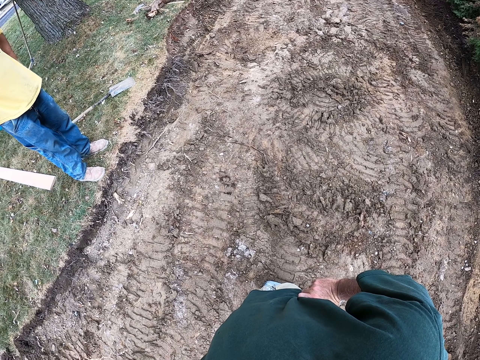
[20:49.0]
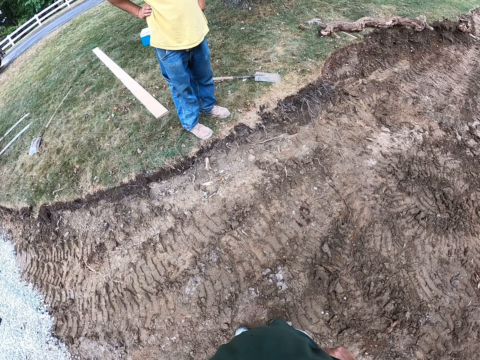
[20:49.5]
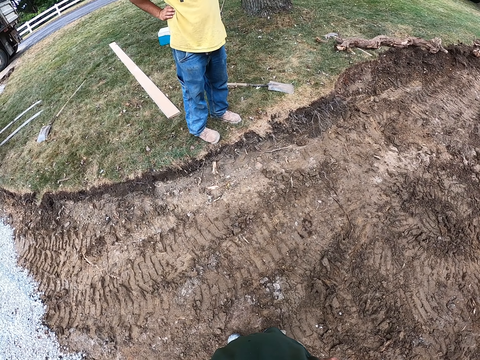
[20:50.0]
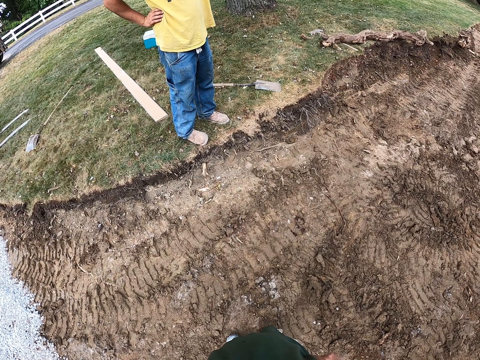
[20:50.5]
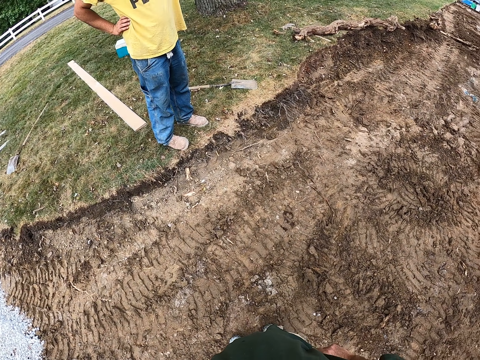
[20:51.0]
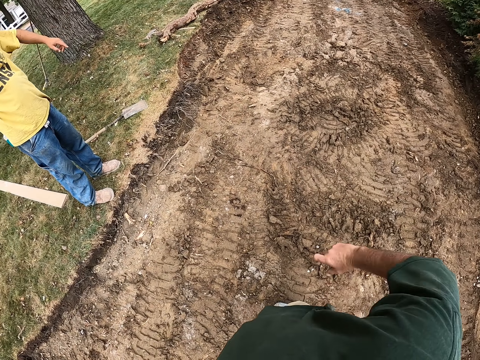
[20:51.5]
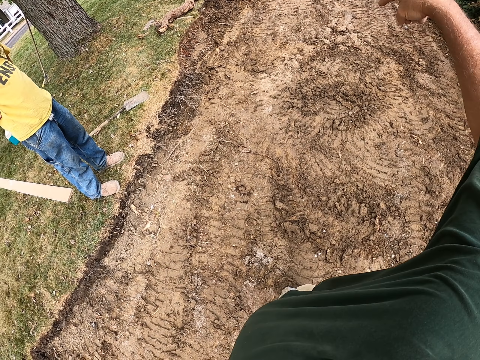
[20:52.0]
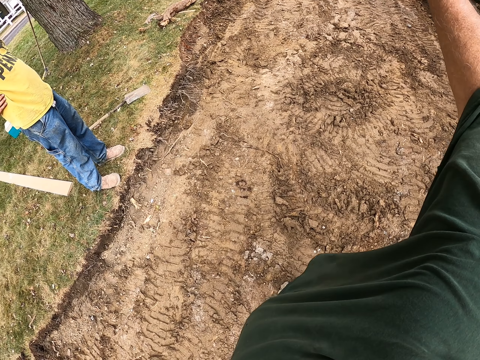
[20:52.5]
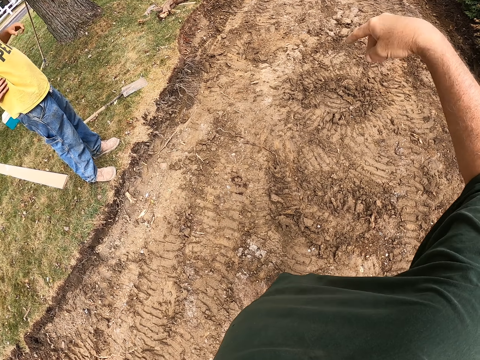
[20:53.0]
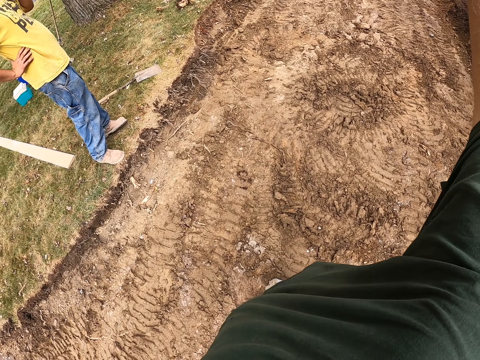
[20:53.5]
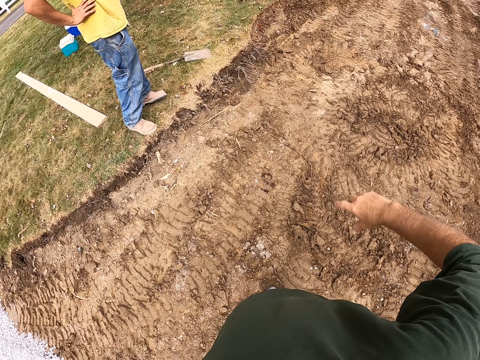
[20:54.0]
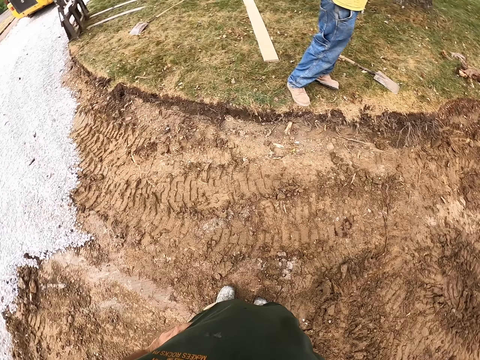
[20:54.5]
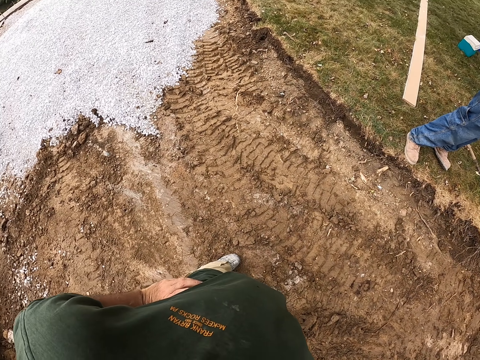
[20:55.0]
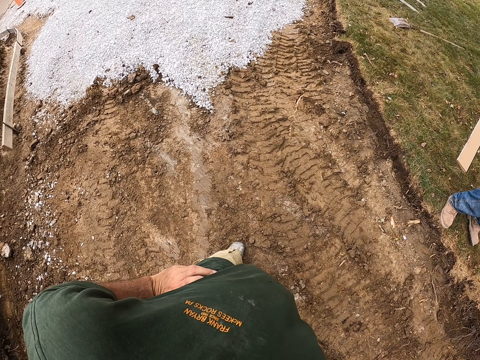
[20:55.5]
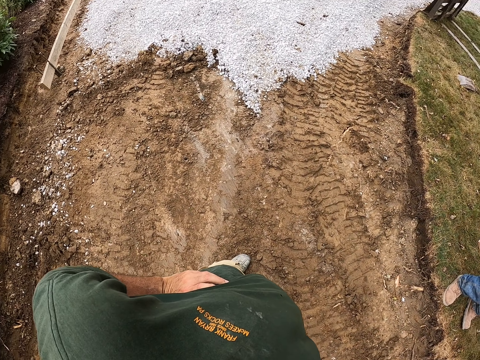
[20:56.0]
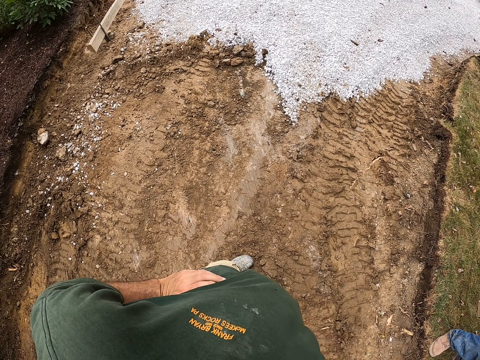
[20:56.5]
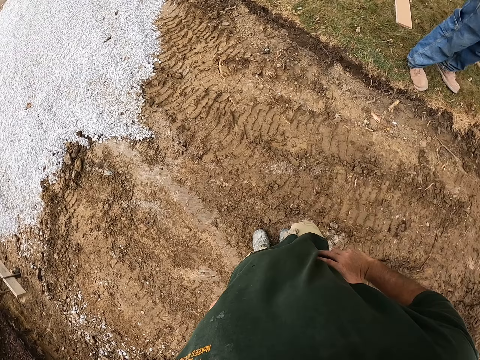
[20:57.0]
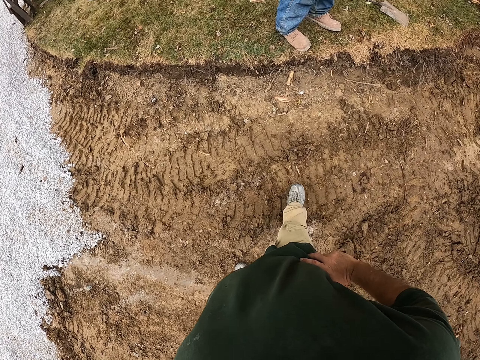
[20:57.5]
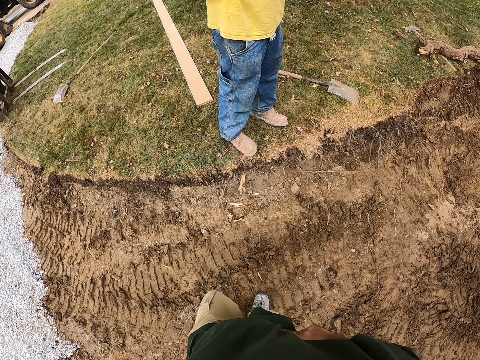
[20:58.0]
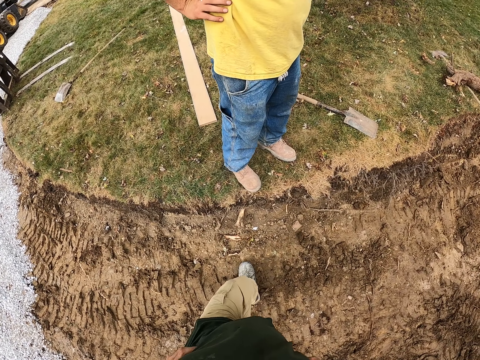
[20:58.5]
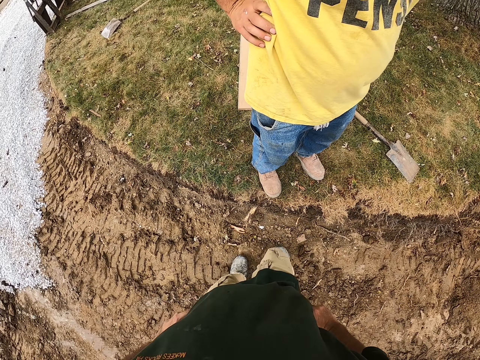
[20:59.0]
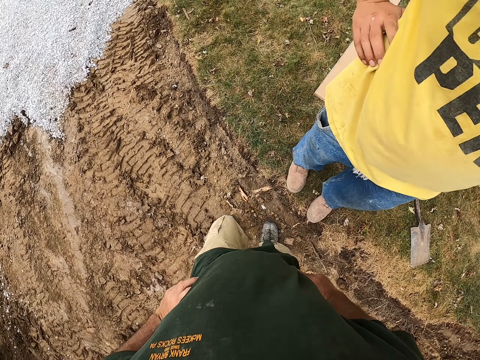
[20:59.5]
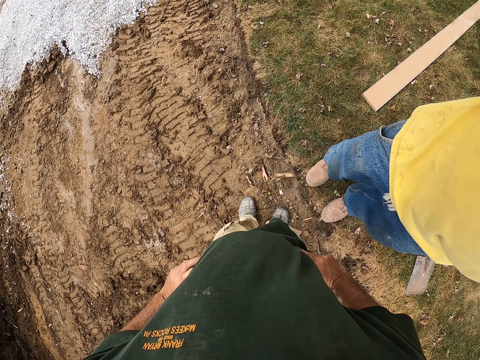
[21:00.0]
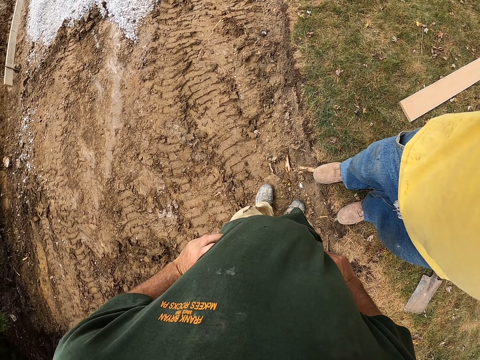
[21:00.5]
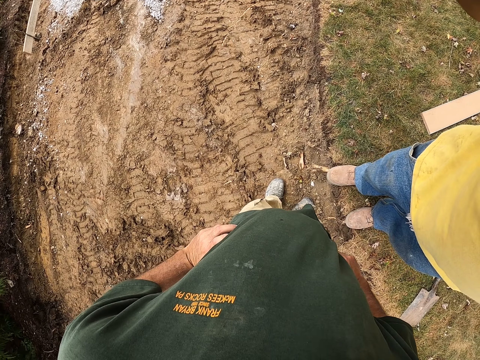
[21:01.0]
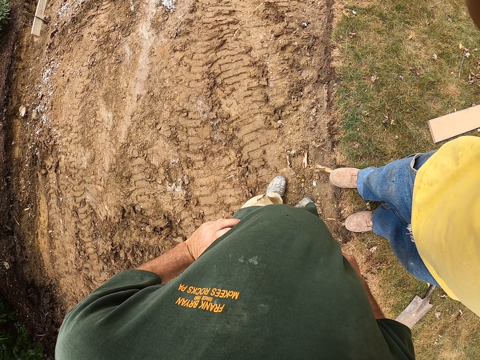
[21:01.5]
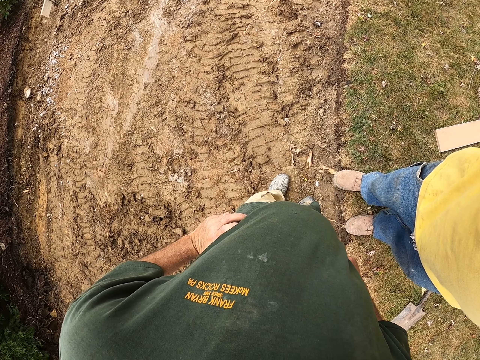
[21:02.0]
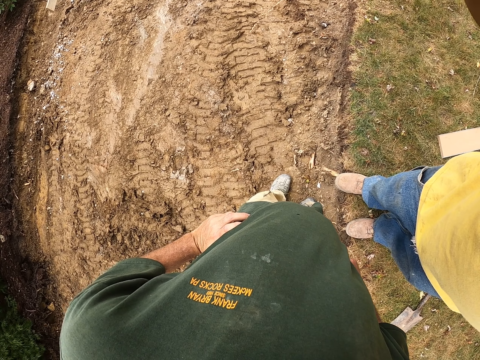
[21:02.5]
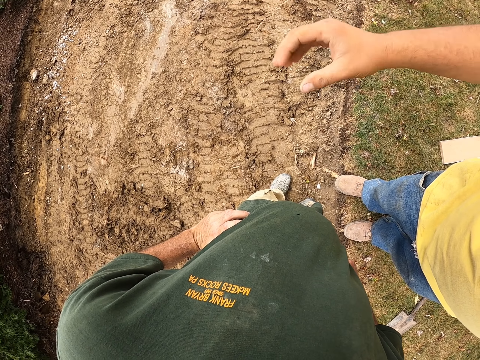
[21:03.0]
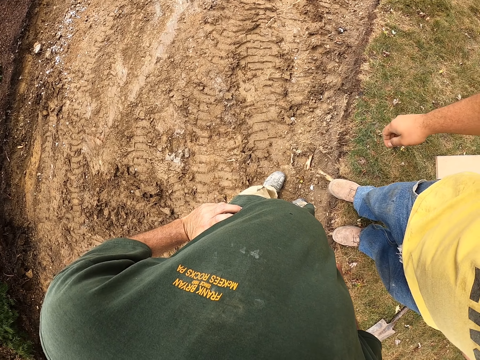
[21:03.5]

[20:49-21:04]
The camera wearer converses with a man. They do a hand gesture. They walk to the man. The man interacts with the camera wearer.

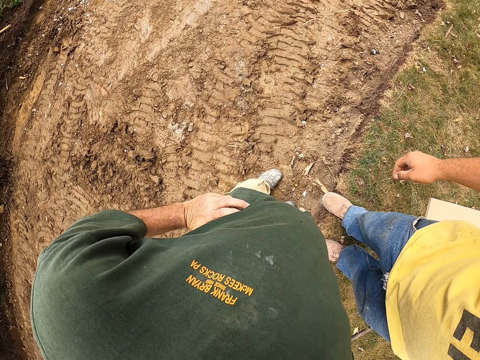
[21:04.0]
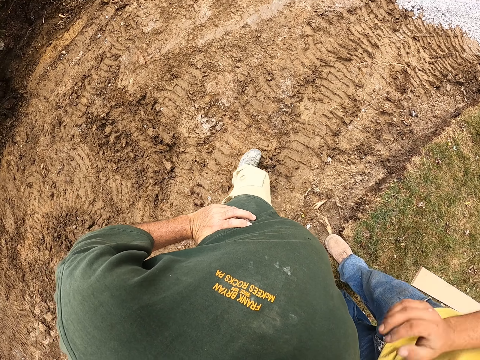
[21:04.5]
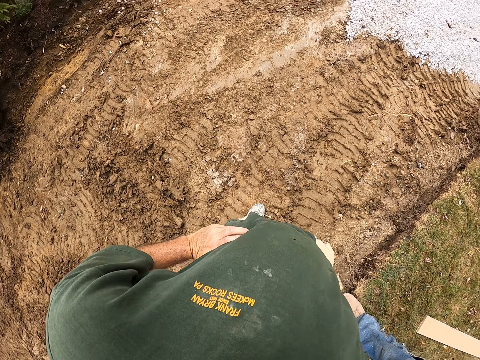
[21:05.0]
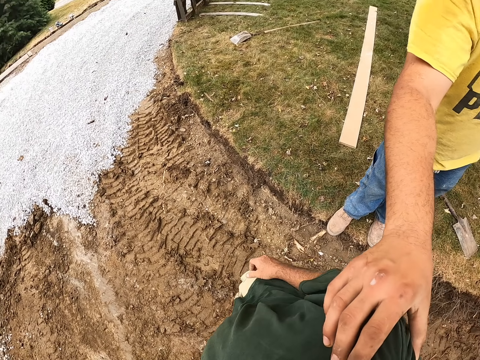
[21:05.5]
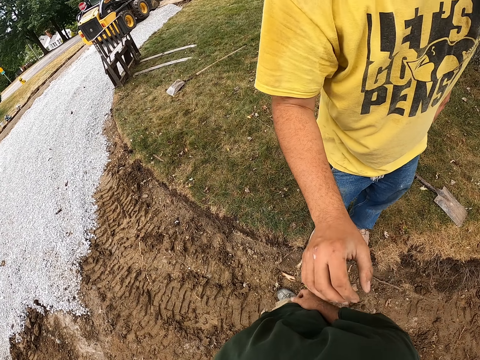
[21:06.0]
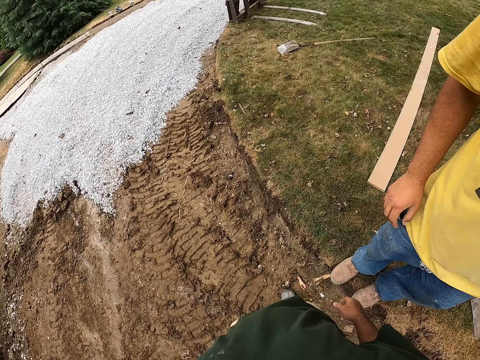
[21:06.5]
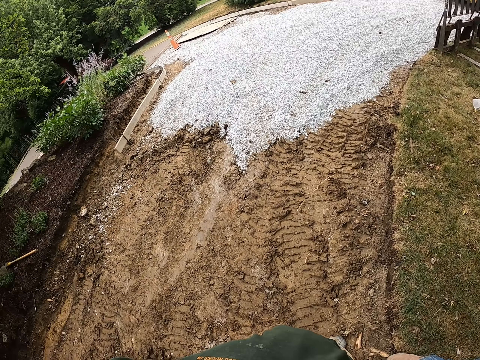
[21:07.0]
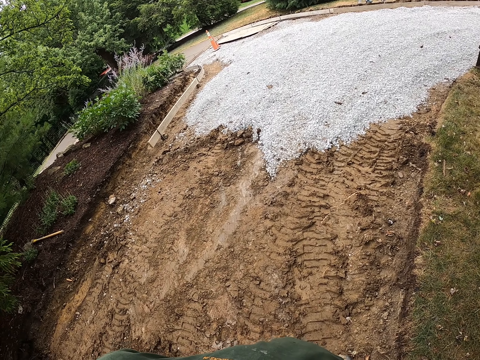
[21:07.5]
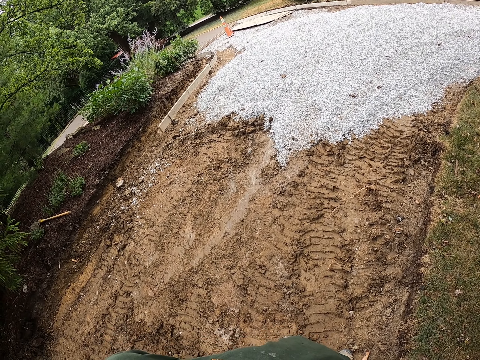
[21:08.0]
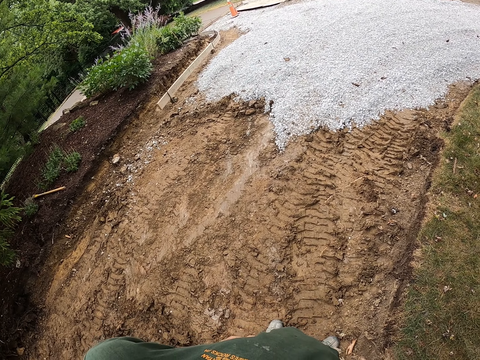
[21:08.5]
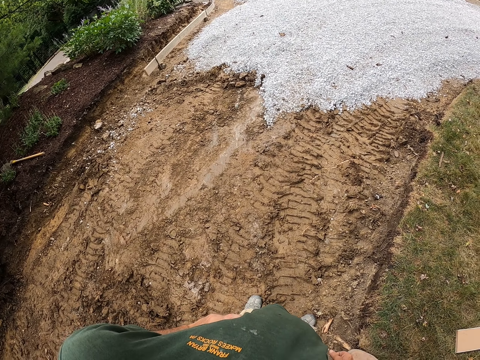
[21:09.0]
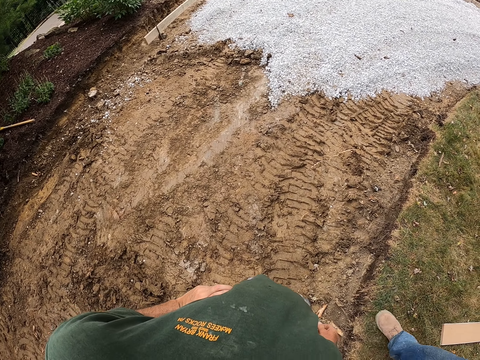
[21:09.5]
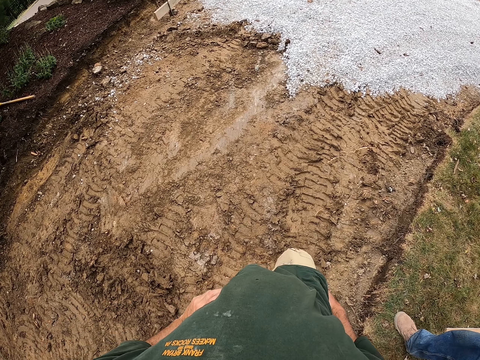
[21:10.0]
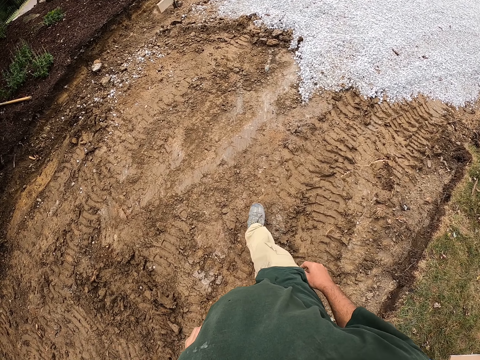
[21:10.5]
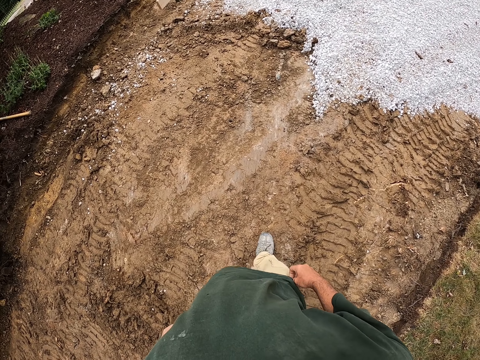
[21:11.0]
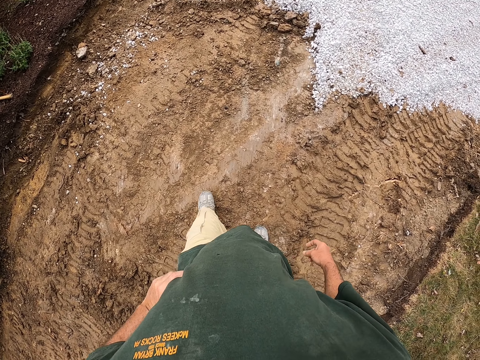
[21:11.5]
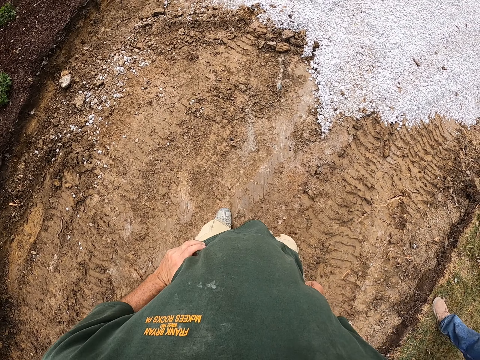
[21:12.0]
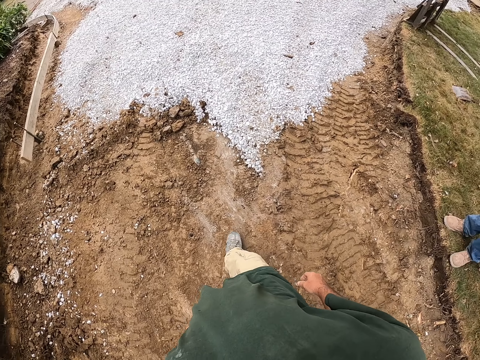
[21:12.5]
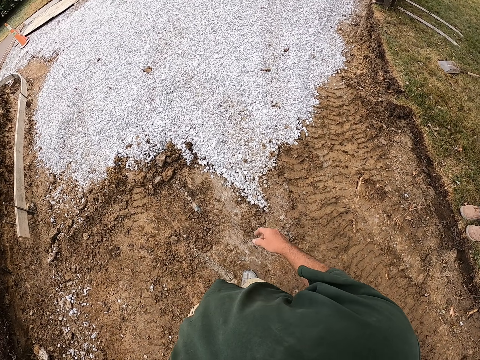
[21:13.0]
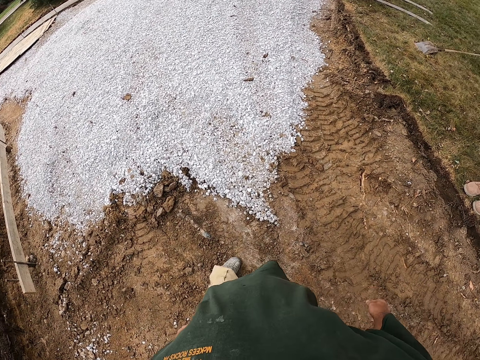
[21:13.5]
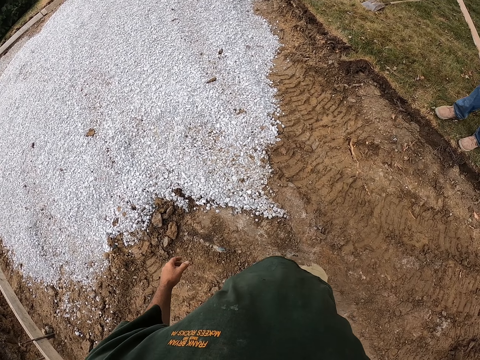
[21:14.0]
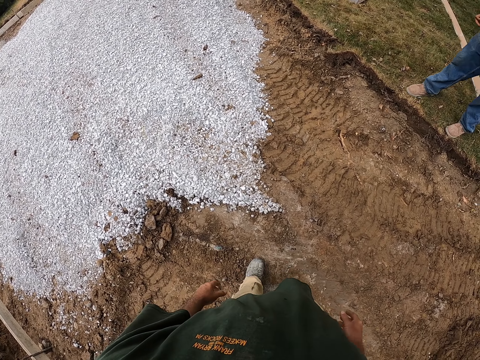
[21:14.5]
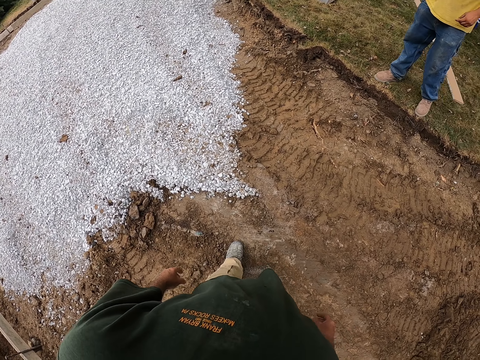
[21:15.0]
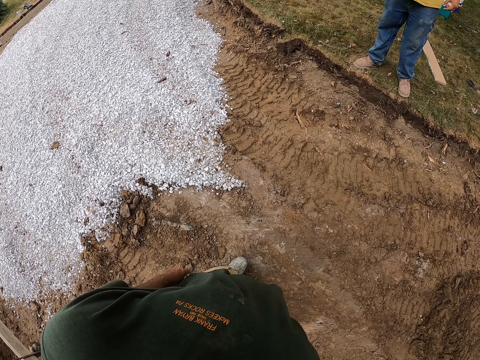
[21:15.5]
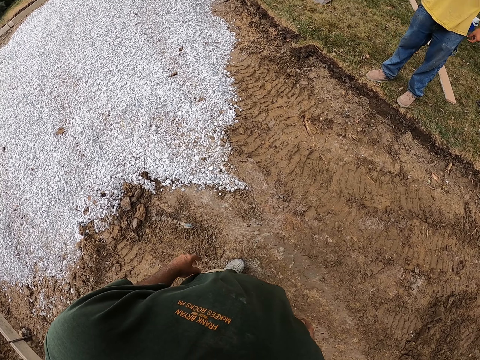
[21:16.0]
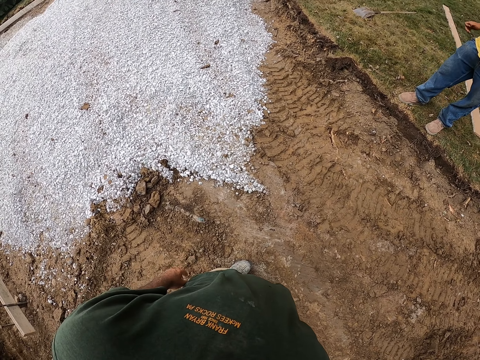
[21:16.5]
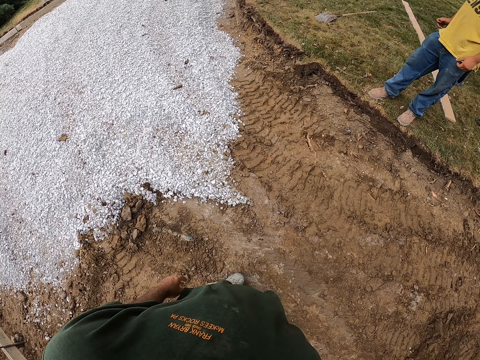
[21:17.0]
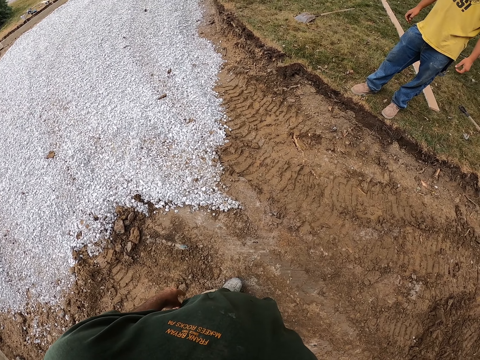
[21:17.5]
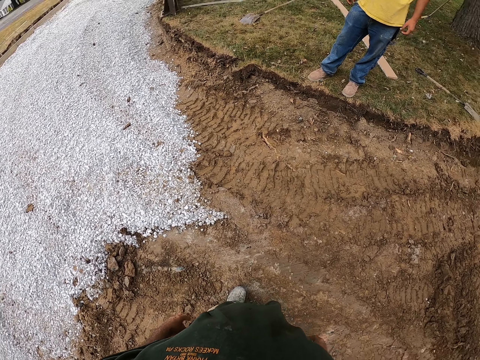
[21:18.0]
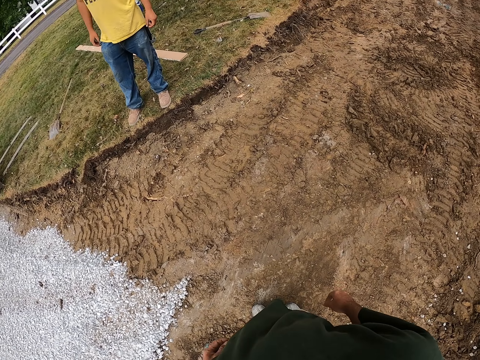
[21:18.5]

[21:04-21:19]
The camera wearer looks around the compound. They converse with a man. They look around the compound. They walk around the compound. The man walks around the compound. The camera wearer converses with the man. They stand for a while.
